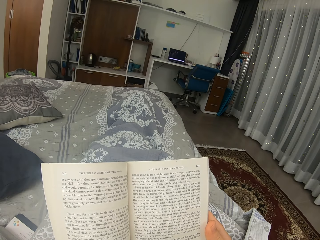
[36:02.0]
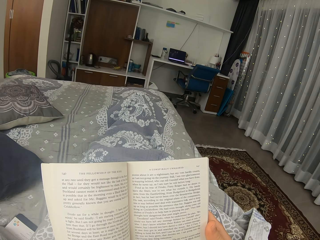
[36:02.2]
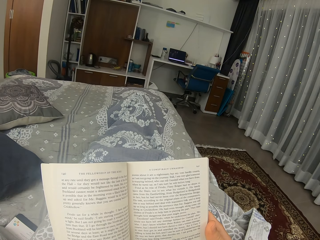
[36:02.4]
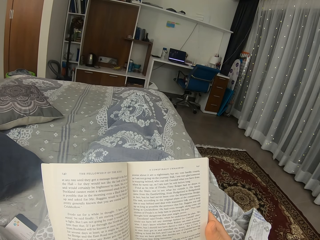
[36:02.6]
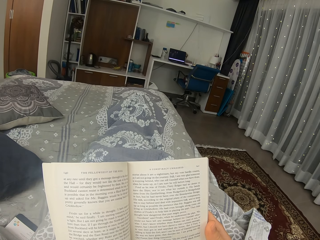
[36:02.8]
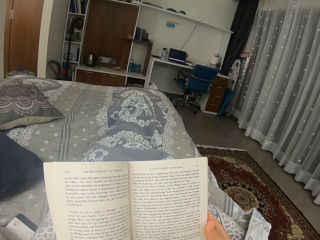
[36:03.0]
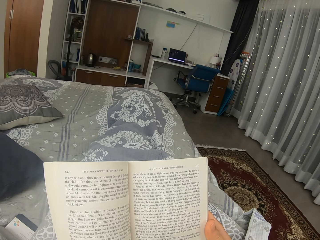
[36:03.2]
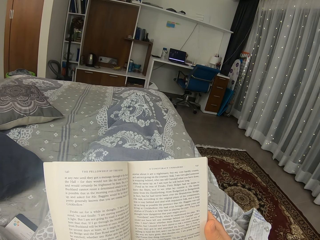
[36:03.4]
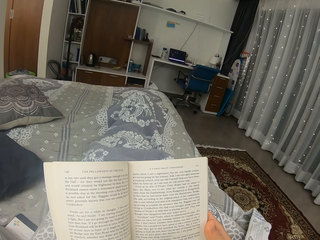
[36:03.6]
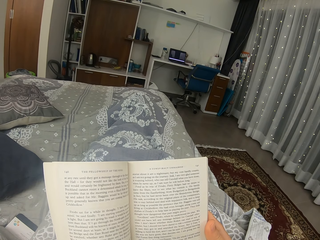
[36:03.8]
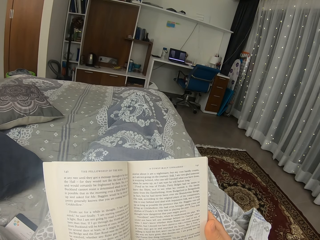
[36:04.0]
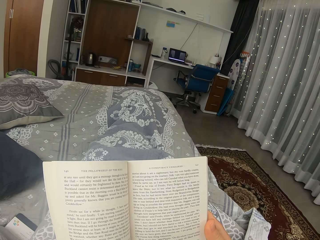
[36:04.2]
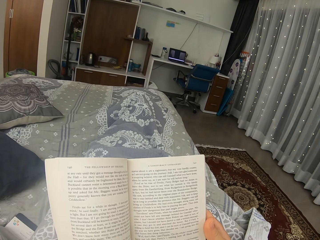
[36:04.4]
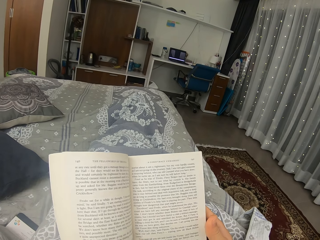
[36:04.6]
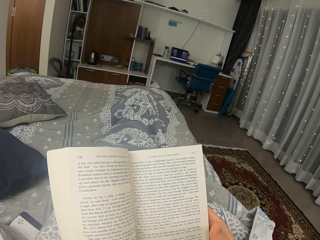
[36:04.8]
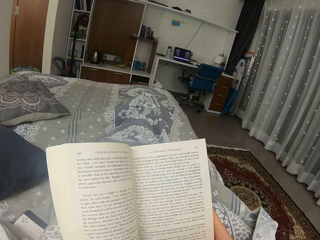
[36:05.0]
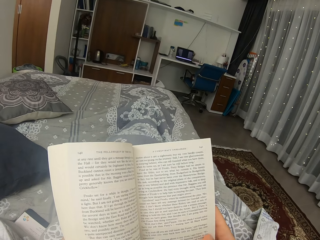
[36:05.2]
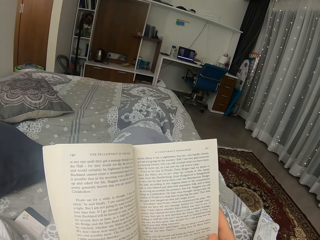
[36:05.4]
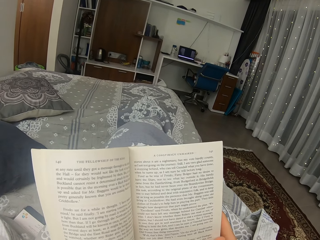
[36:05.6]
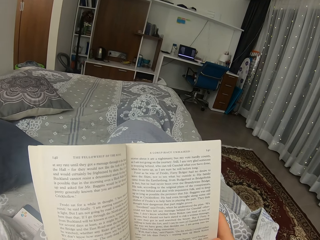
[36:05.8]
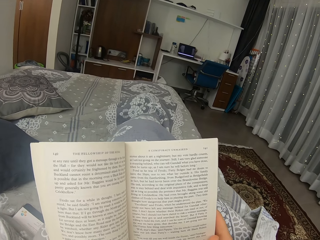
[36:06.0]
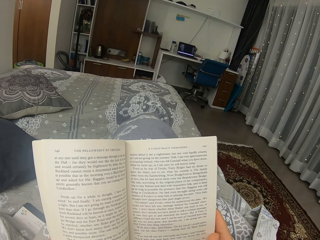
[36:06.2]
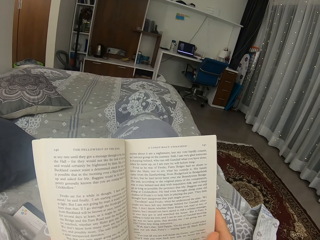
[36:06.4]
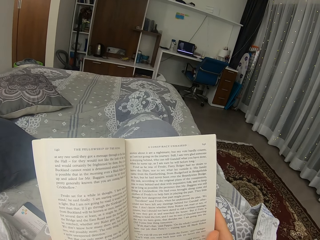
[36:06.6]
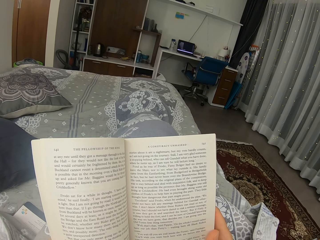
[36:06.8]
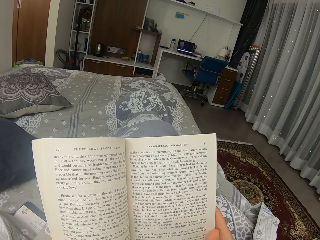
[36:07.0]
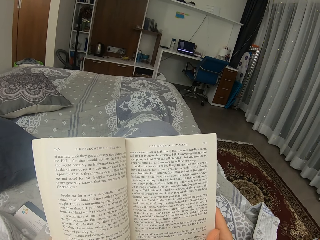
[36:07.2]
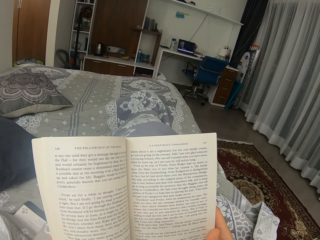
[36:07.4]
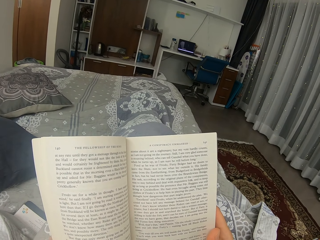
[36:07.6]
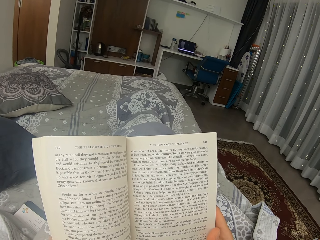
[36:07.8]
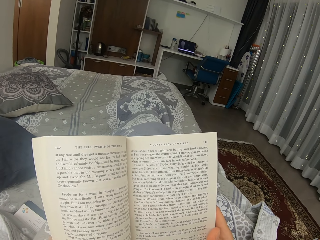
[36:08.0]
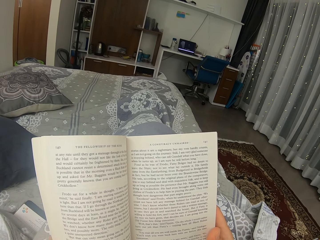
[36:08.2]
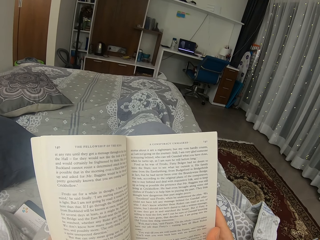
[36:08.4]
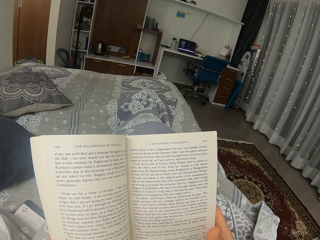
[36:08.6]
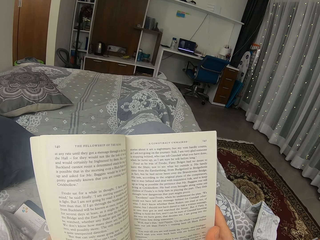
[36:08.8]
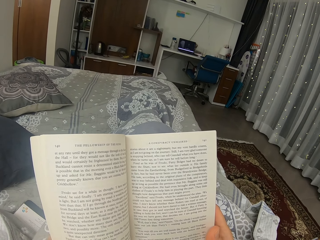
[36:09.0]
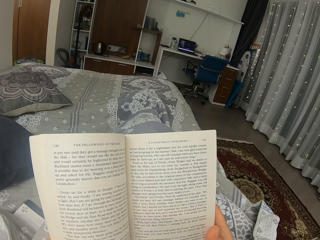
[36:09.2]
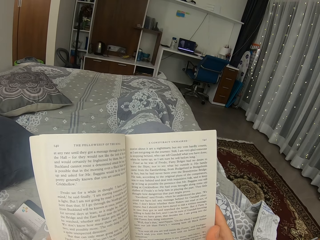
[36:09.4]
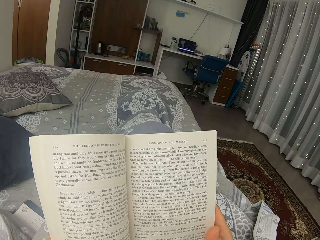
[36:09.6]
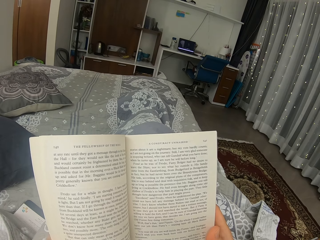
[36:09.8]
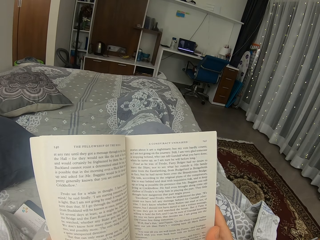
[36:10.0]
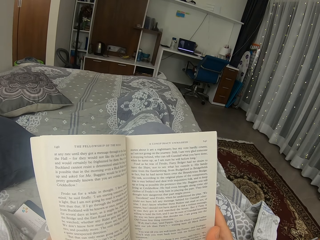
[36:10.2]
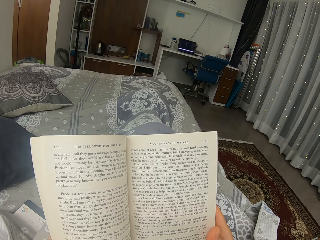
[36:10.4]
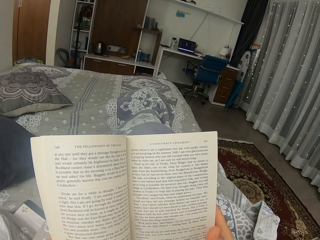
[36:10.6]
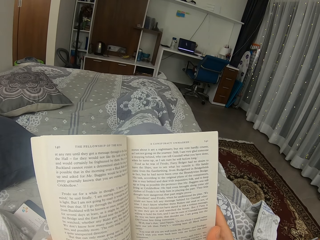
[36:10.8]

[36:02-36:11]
The camera wearer moves her legs.

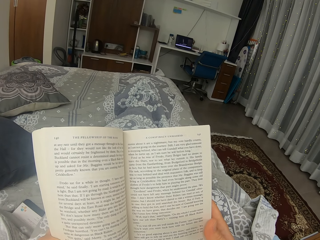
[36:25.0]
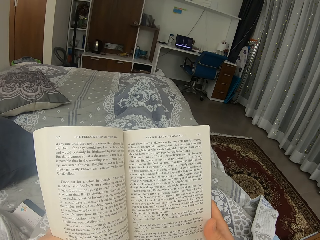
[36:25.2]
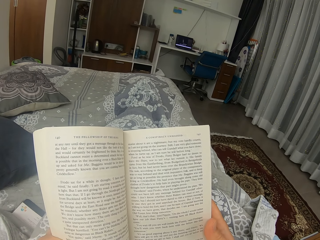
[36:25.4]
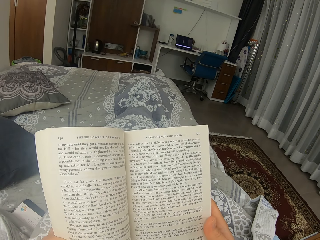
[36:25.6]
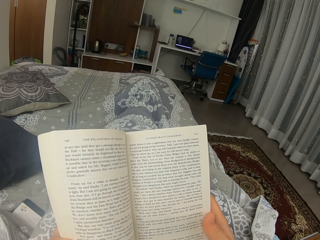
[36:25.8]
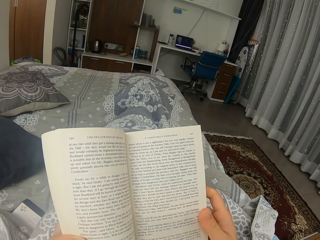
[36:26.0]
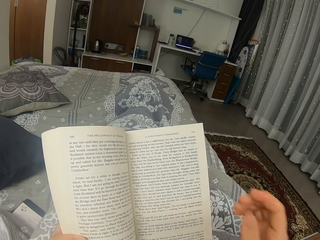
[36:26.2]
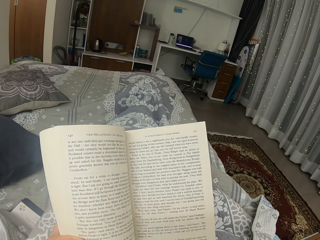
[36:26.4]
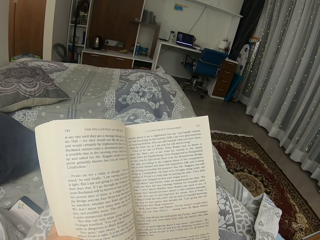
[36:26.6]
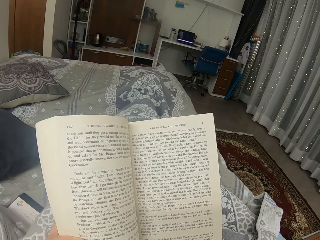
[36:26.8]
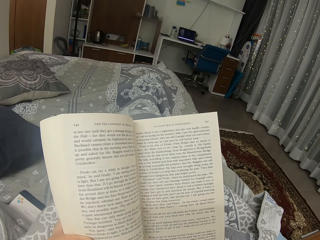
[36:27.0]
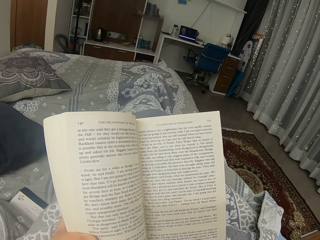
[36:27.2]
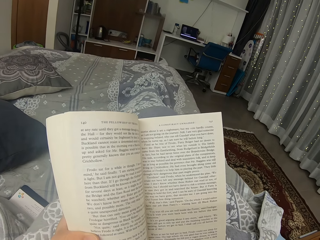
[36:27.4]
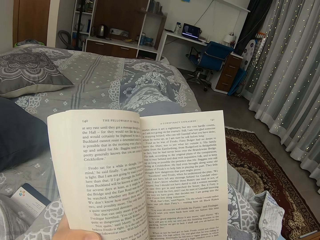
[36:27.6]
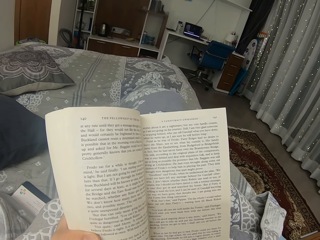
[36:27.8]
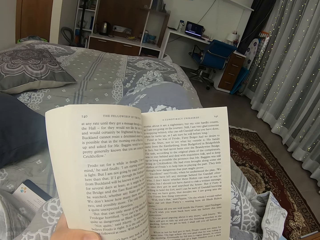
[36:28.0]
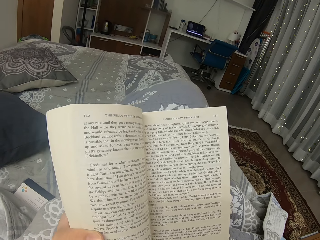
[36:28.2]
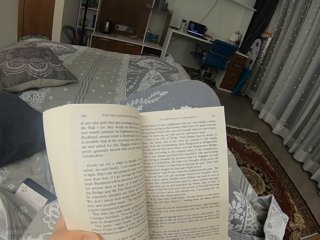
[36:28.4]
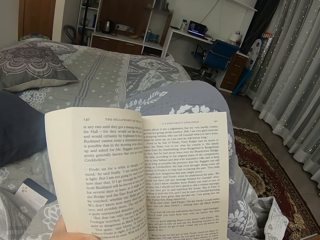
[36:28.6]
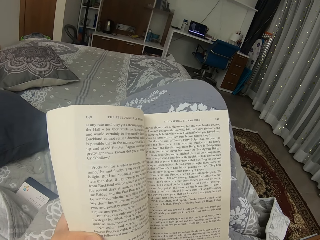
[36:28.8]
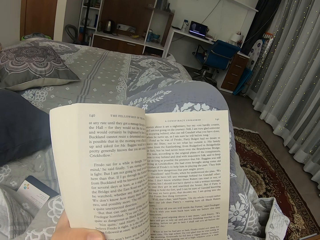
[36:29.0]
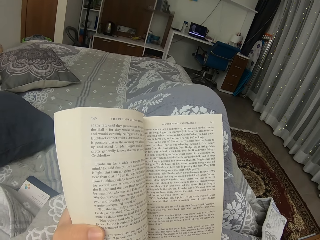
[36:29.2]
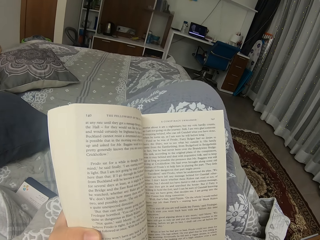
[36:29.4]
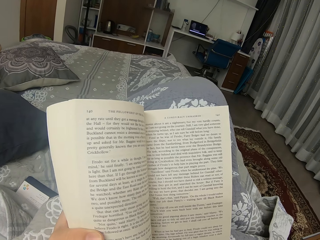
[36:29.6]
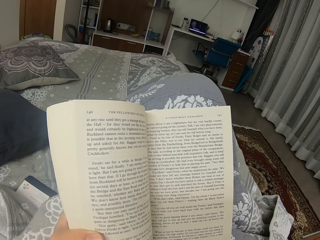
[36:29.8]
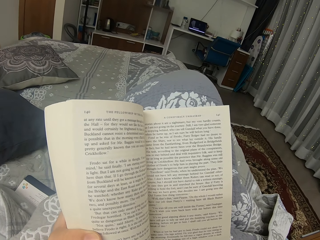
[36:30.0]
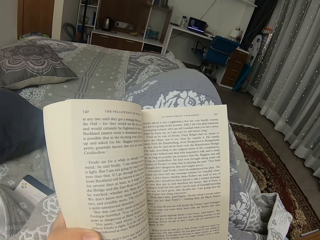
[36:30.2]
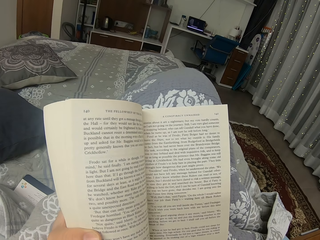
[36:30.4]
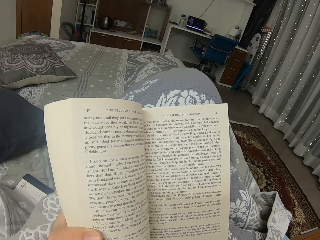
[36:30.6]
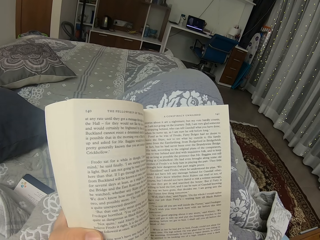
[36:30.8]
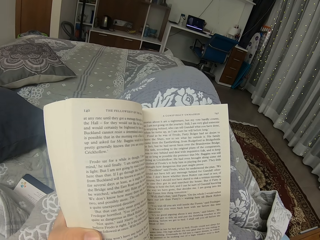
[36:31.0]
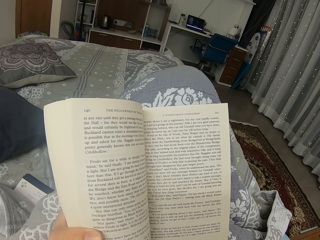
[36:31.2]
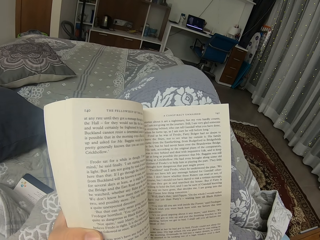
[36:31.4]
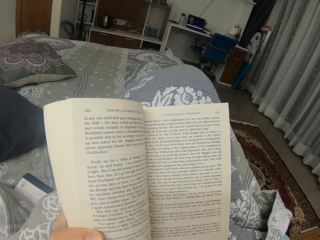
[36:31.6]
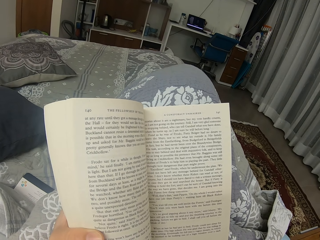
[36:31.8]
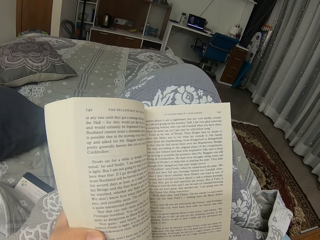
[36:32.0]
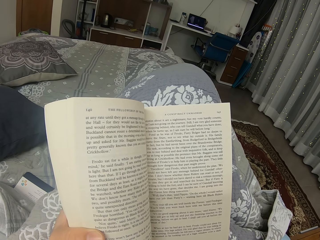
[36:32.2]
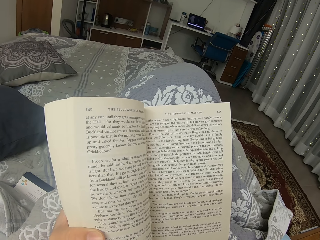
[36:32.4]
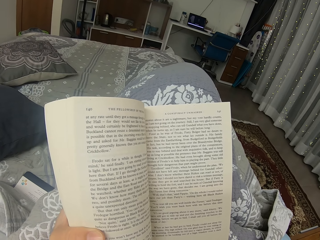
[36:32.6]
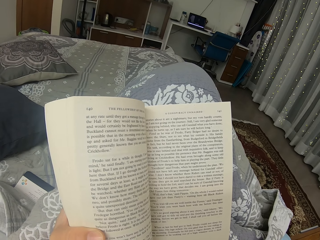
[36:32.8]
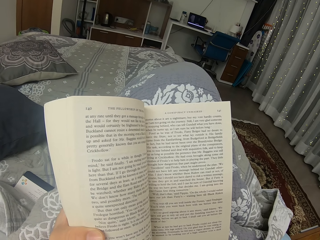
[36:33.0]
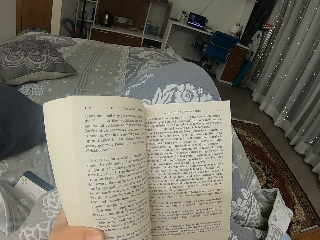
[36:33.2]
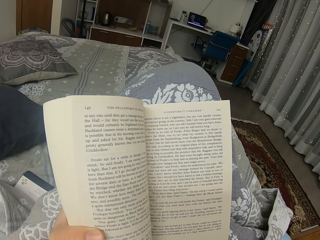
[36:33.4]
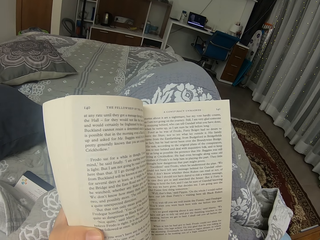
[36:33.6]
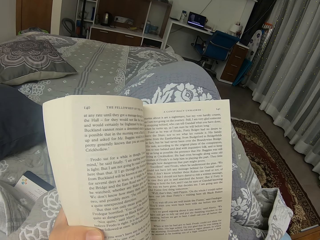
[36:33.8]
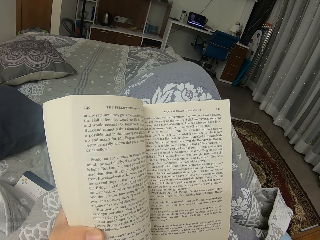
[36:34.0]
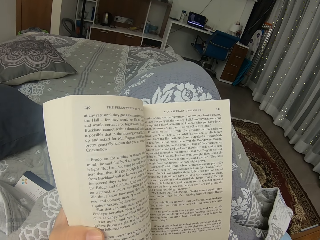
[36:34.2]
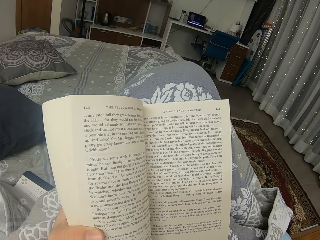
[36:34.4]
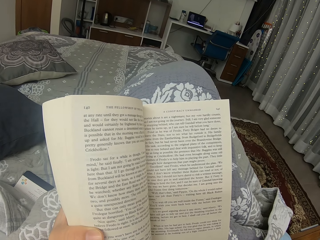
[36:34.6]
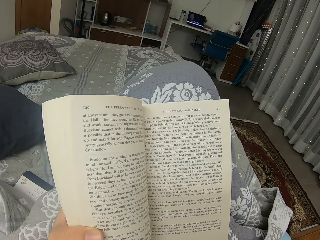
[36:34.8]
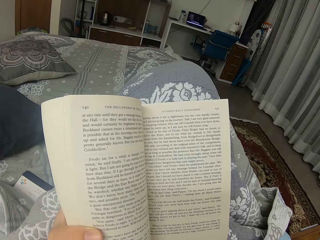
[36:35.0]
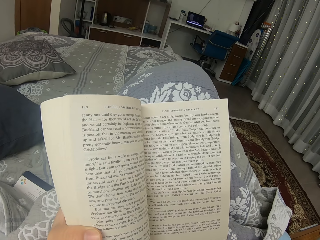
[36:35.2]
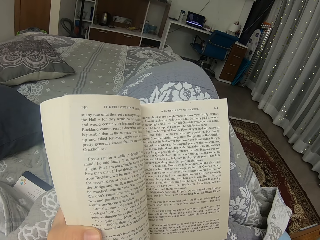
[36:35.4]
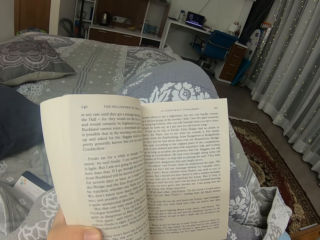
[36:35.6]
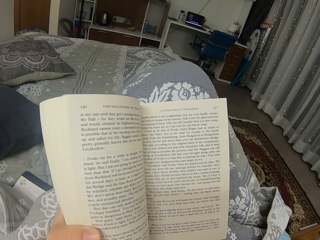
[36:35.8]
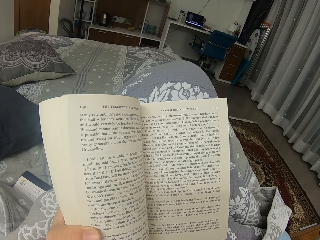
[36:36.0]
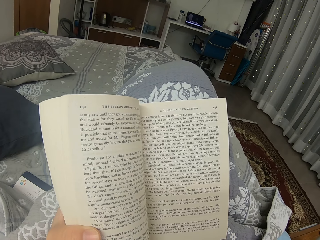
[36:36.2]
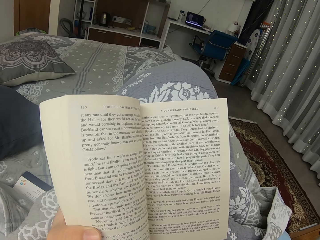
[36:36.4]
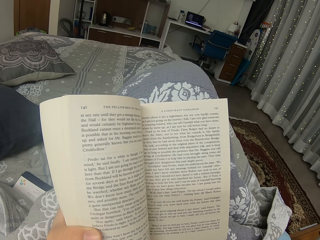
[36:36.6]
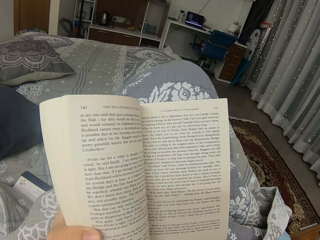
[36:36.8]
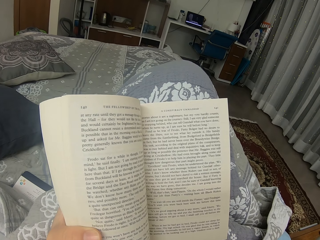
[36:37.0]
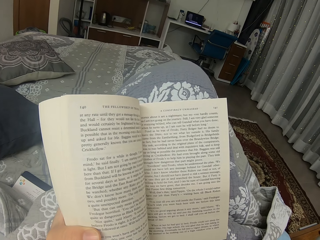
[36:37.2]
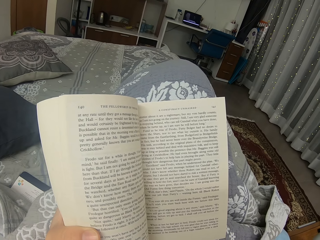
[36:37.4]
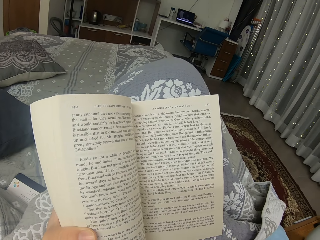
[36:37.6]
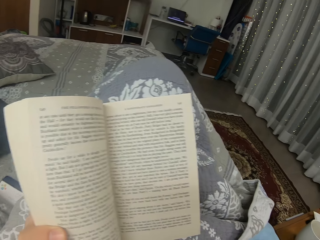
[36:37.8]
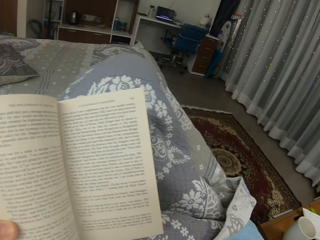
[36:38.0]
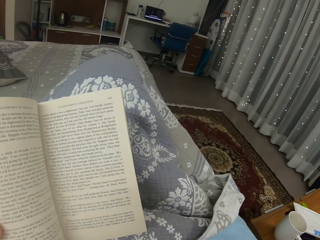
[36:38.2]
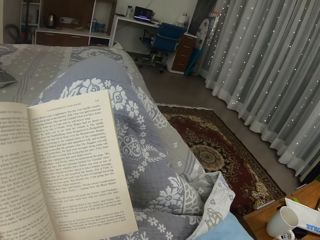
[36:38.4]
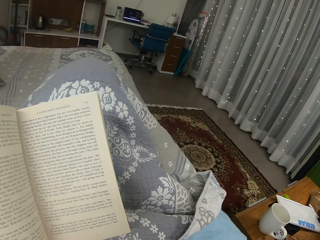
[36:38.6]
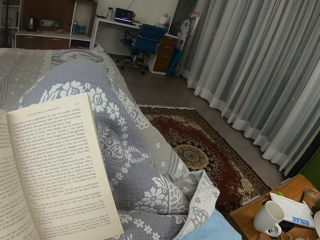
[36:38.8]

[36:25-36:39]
The camera wearer moves a hand. They move legs. They read a novel.
